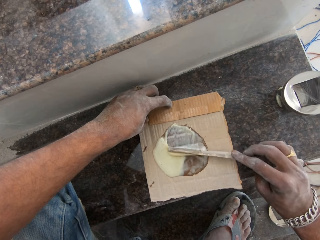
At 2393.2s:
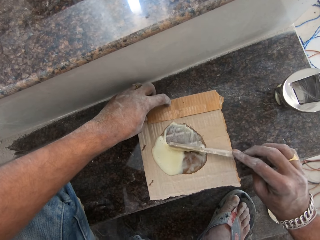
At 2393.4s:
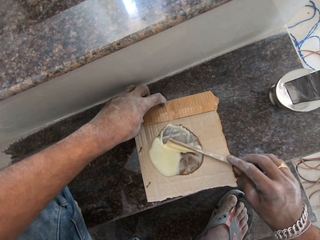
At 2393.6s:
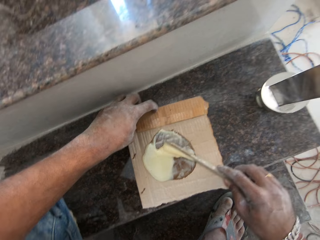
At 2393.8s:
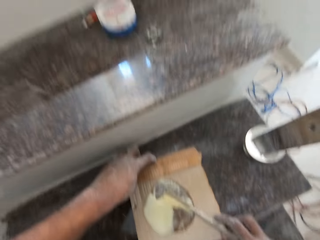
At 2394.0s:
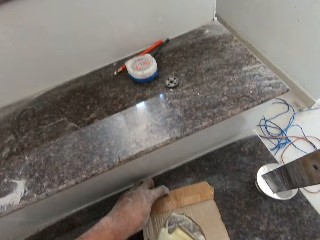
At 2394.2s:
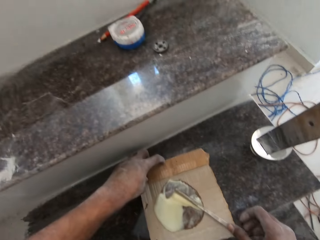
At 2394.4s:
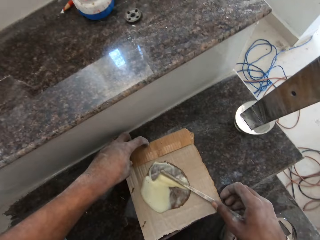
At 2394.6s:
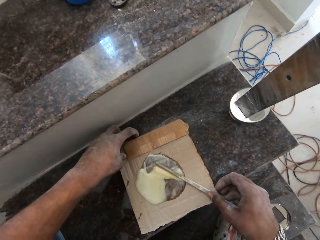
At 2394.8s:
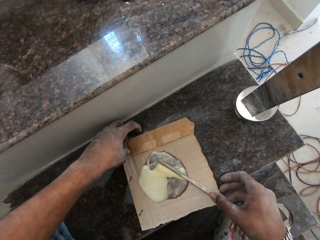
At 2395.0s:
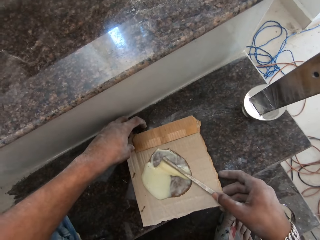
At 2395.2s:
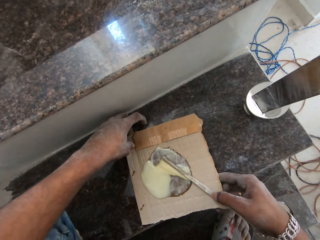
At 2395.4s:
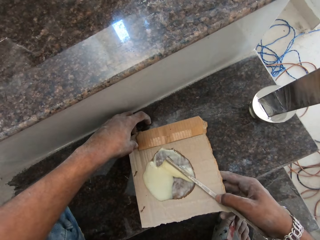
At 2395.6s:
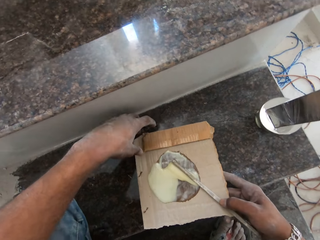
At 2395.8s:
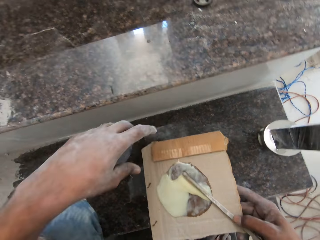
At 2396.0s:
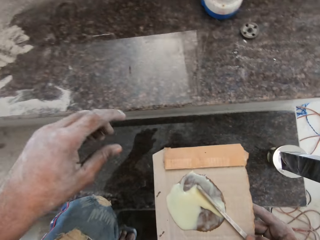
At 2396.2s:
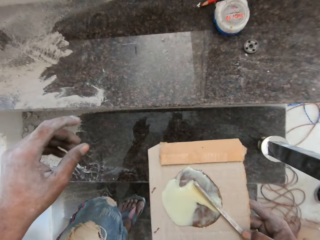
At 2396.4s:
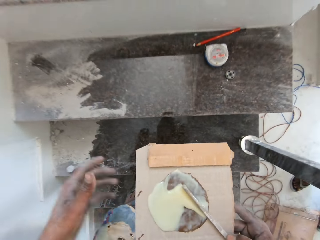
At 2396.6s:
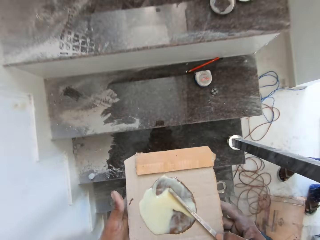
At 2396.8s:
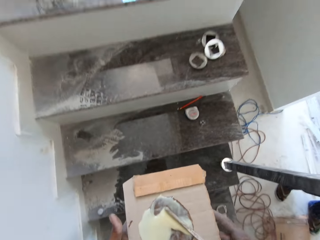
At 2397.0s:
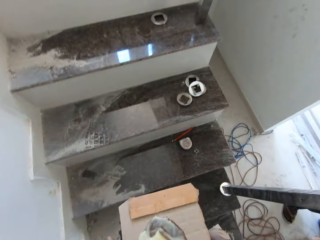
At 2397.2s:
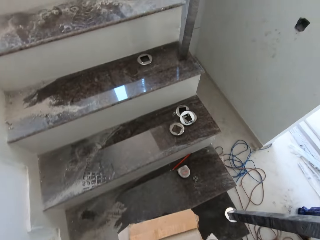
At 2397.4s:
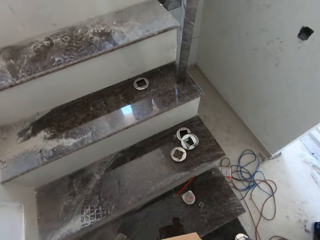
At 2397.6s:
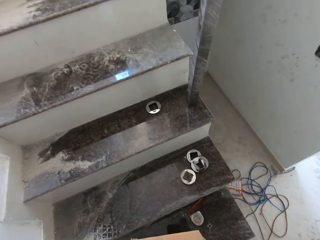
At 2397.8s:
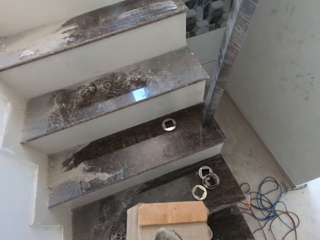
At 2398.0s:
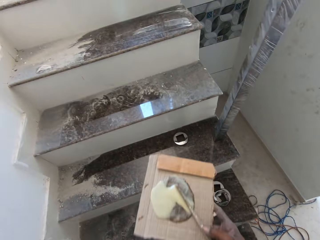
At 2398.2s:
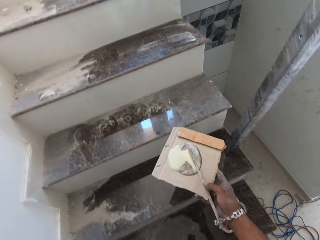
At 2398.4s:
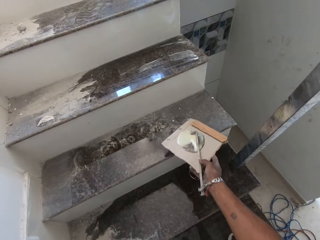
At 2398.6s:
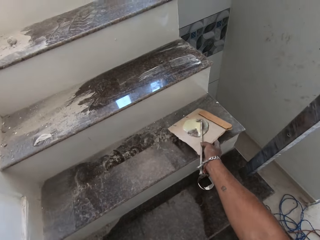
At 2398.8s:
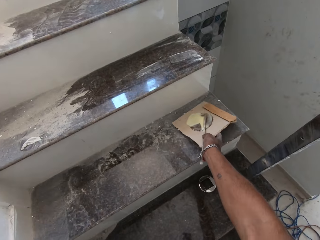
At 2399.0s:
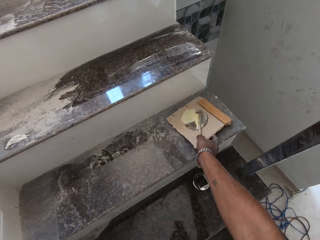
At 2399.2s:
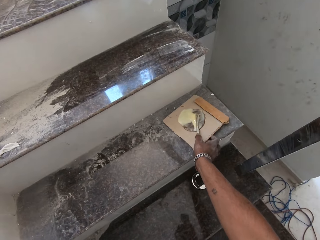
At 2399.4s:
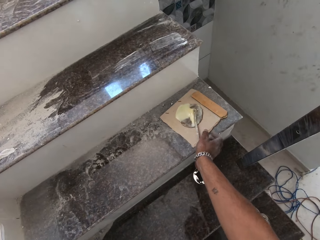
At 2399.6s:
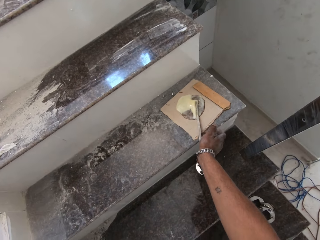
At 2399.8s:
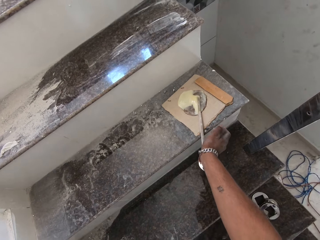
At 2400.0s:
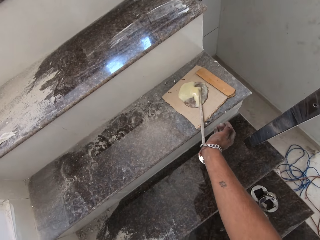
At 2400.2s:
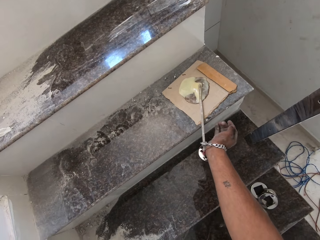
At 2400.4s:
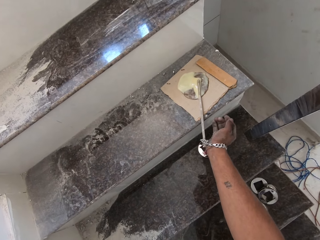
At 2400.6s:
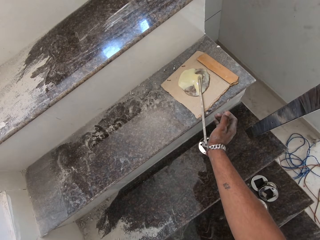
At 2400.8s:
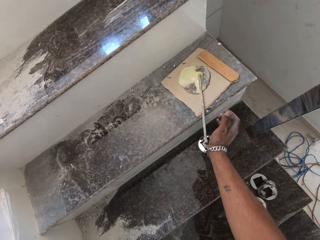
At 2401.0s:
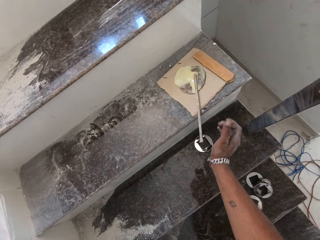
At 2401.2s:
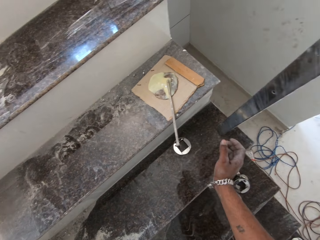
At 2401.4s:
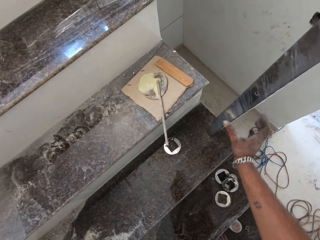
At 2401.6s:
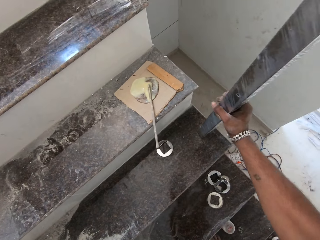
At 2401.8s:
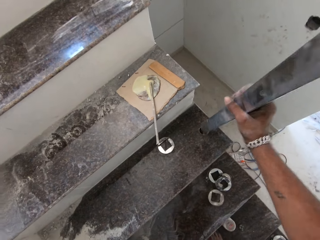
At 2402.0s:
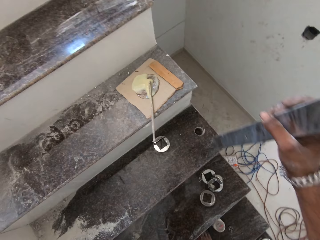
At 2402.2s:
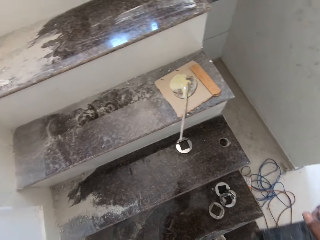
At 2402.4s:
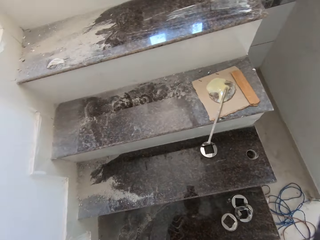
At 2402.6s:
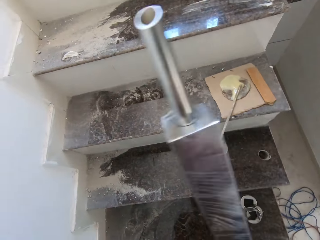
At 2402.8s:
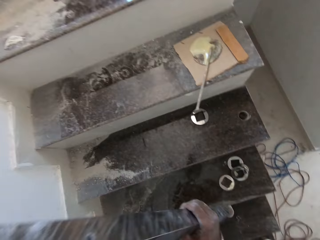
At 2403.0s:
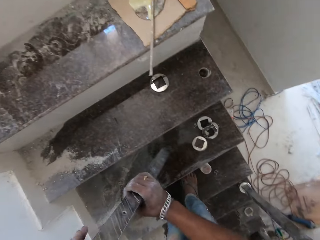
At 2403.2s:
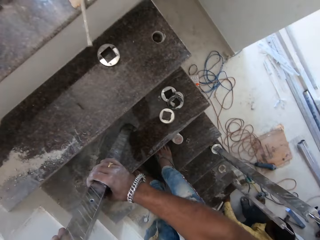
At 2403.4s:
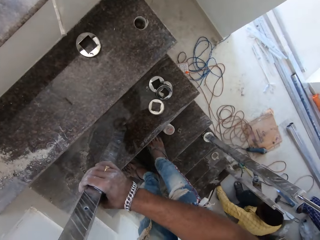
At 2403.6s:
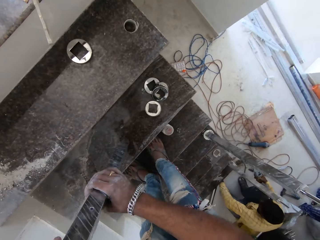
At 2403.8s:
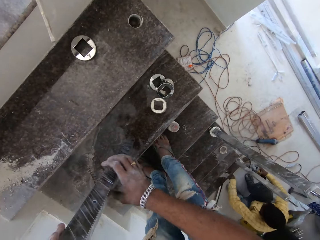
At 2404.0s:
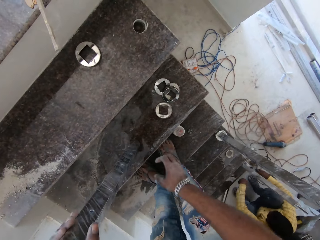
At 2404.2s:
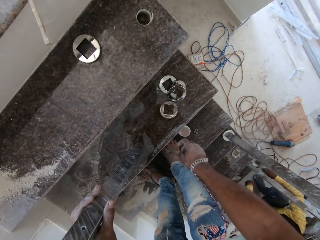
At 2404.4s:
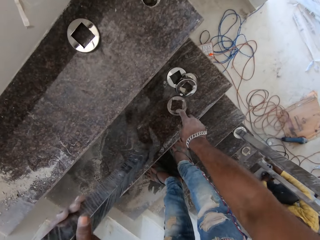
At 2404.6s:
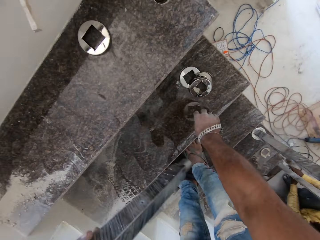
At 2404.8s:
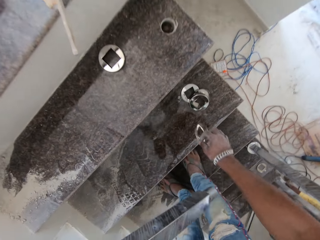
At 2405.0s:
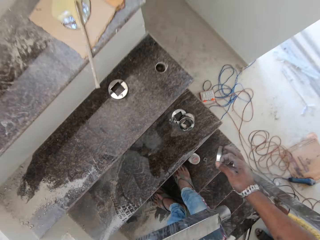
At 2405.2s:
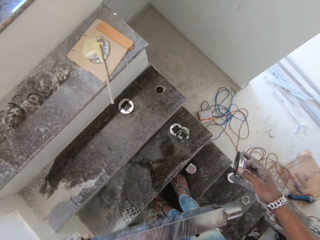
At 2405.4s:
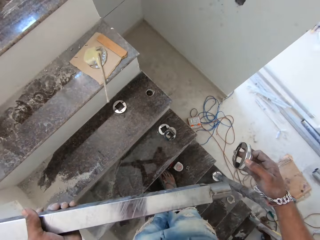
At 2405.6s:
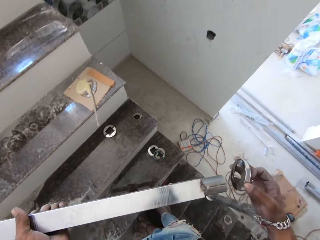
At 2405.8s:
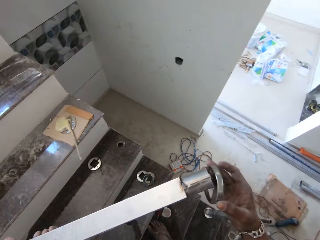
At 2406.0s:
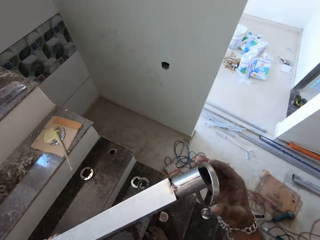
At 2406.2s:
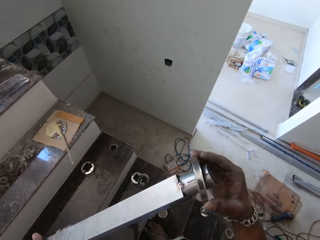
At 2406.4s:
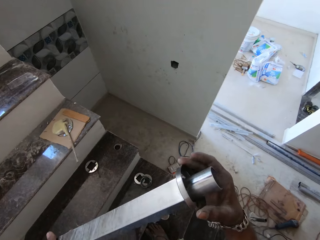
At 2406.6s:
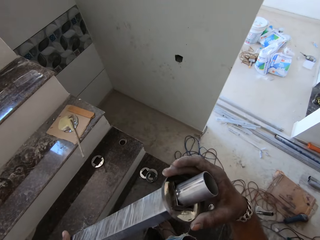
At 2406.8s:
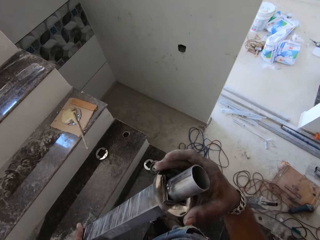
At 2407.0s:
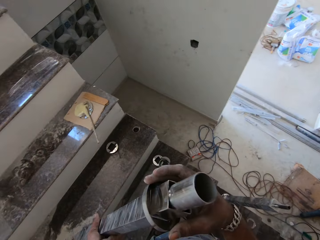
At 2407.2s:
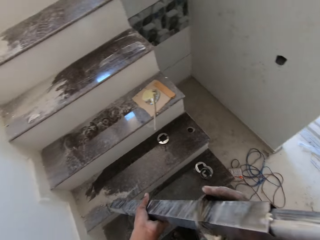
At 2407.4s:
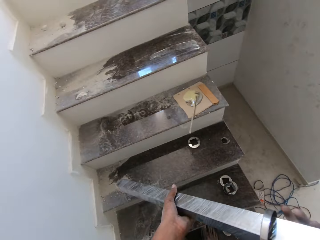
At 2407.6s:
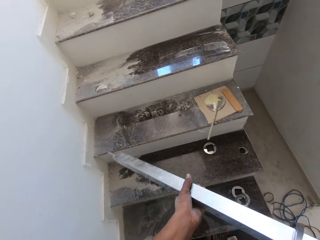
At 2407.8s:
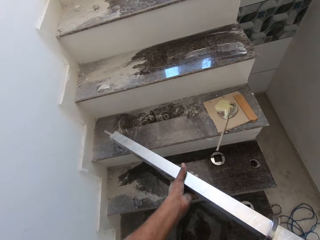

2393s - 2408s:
The camera wearer picks the carton from the staircase with his right hand. He places the carton onto the staircase with his right hand. He picks a rod or steel bar from a hole in the staircase with his right hand. He passes the rod to his left hand. He picks a metal ring from the staircase with his right hand. He puts the rod in his left hand into the metal ring in his right hand.

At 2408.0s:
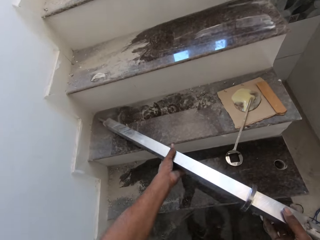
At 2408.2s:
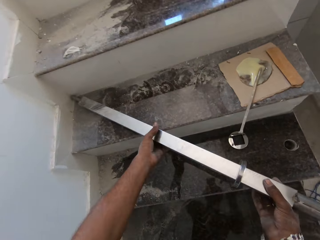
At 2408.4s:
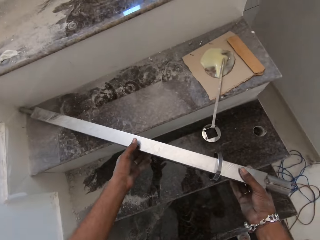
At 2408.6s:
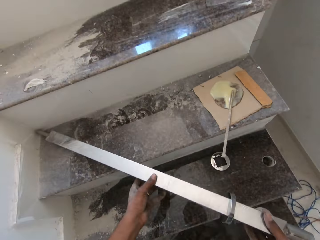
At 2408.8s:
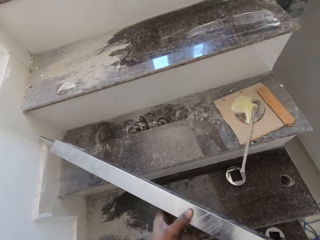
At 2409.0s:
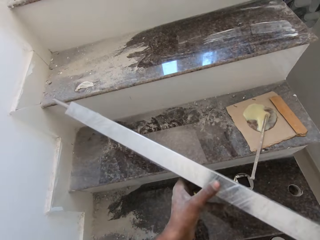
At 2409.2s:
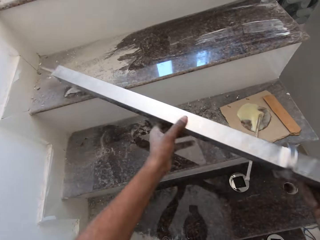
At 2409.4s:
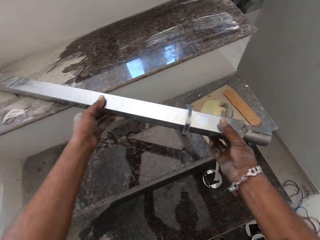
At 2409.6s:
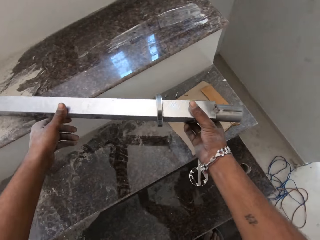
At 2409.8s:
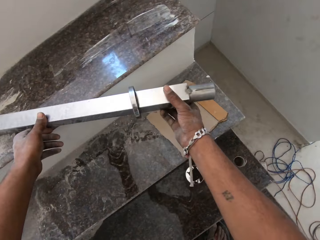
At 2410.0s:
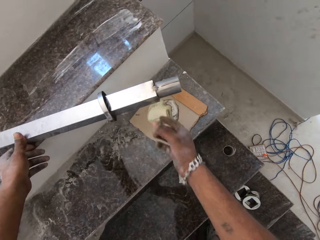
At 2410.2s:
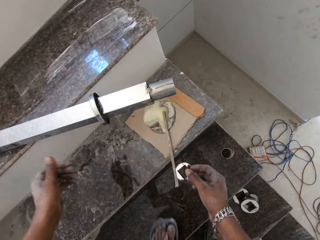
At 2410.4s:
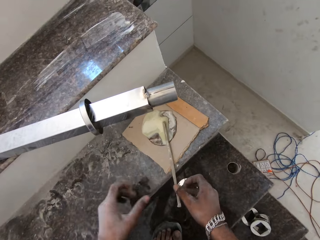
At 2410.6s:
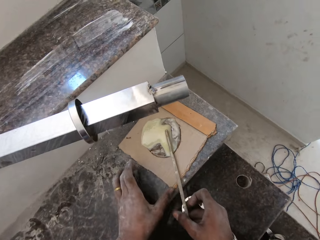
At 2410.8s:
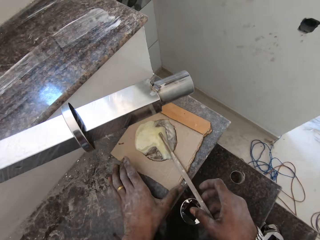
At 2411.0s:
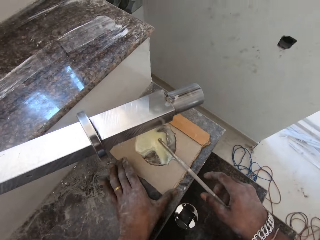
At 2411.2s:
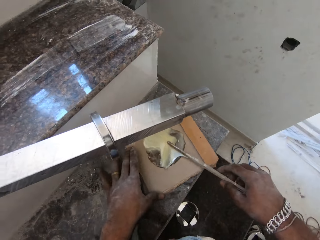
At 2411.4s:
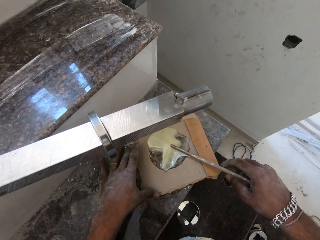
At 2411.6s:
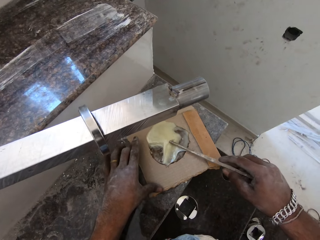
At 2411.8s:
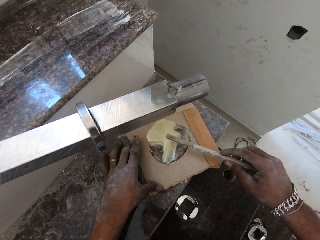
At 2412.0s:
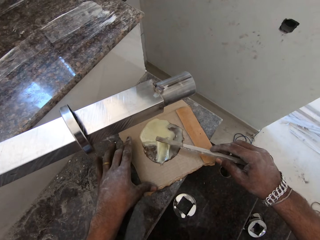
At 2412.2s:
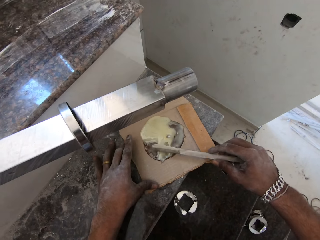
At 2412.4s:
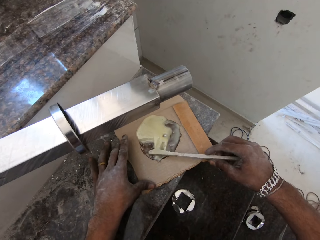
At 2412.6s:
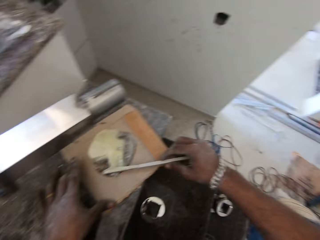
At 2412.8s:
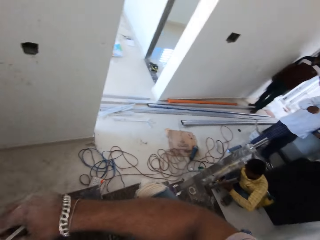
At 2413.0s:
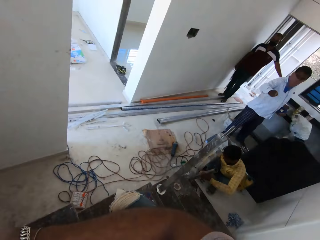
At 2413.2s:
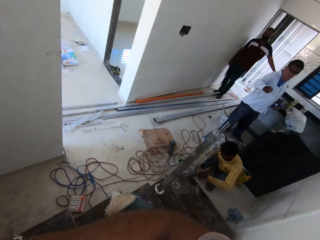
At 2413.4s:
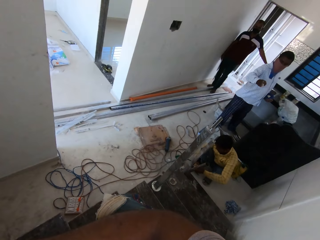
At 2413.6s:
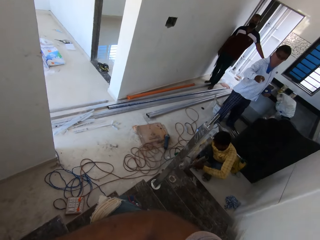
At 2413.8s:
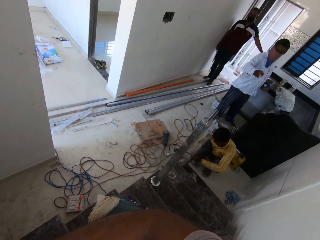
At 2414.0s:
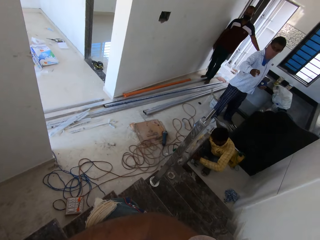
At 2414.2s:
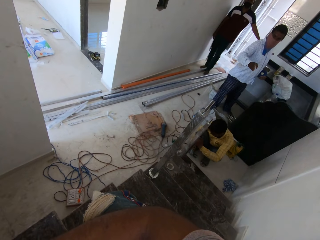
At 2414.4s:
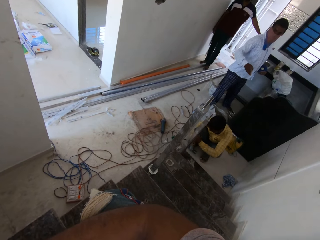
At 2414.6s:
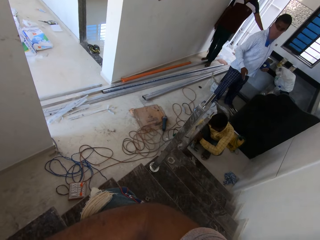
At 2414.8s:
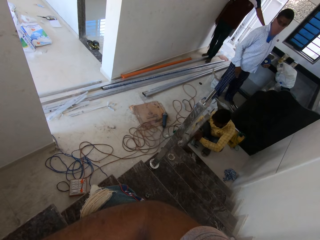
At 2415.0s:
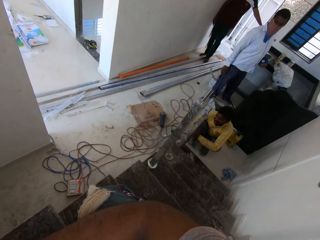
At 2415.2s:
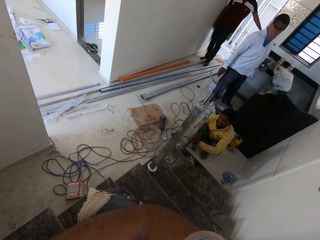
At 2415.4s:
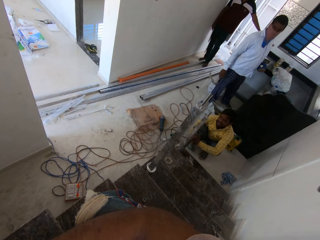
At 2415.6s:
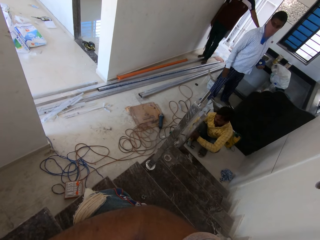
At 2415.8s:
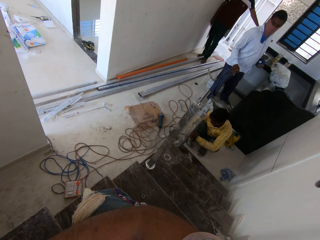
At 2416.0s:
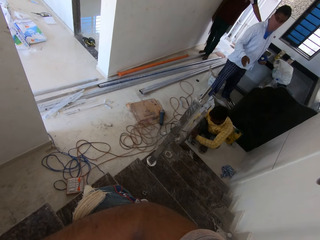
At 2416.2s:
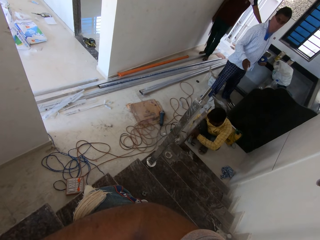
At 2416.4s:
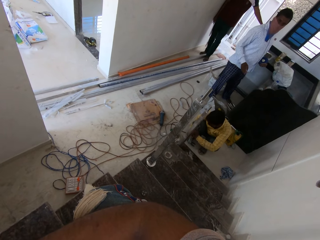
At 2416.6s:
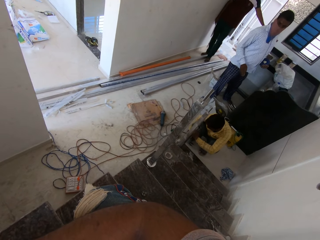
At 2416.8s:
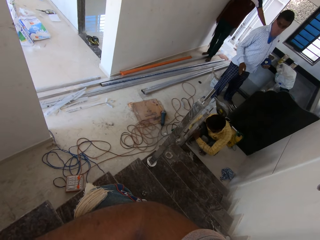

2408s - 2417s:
The camera wearer places the rod onto the staircase with both hands. He picks the stick from the carton on the staircase with his right hand and moves the carton on the staircase with his left hand. The man holds metal rods on the staircase with both hands. The man talks to the camera wearer. The camera wearer talks to the man.
